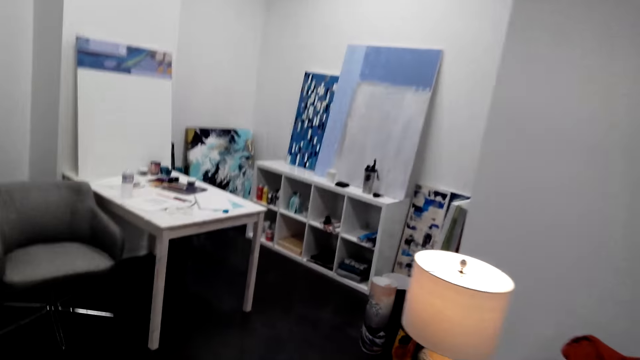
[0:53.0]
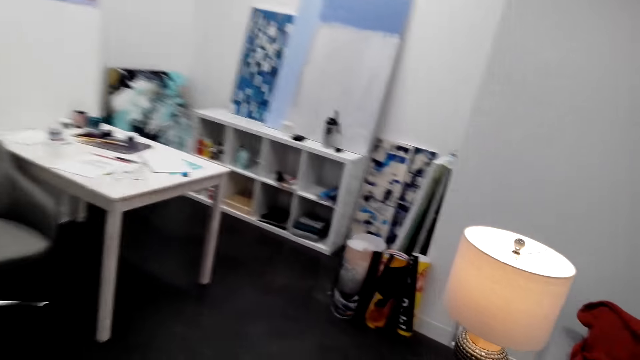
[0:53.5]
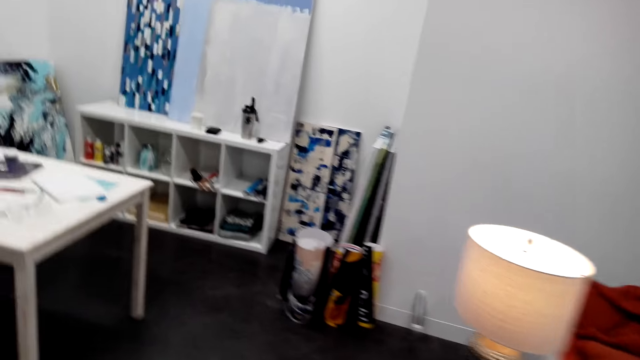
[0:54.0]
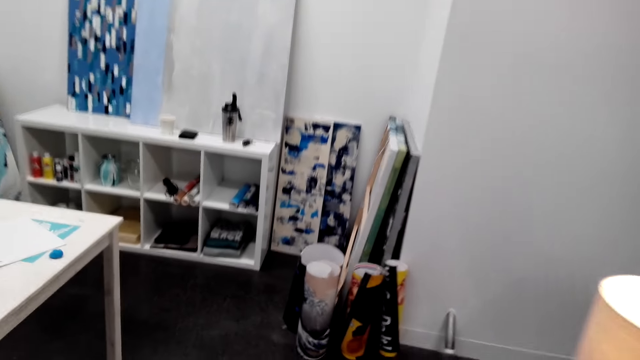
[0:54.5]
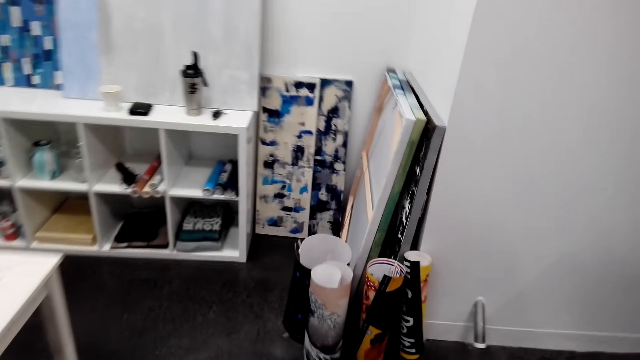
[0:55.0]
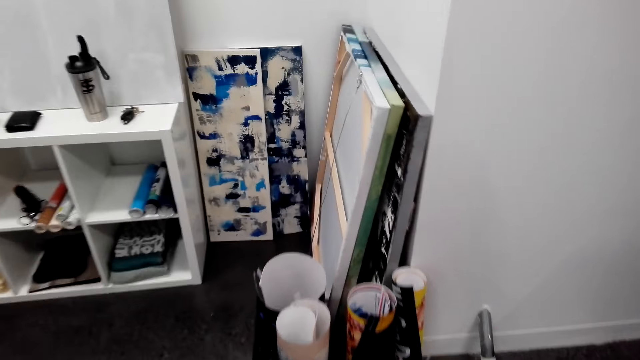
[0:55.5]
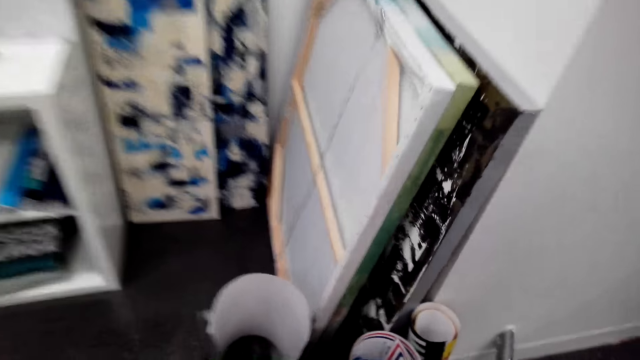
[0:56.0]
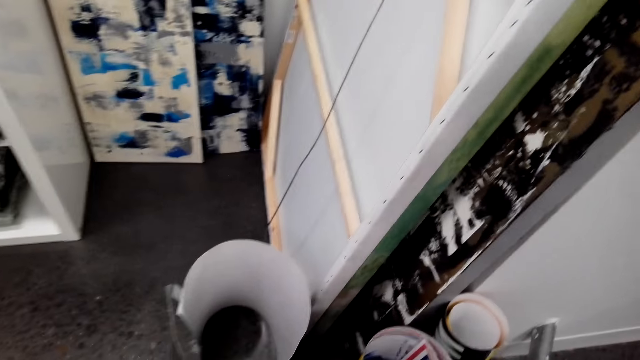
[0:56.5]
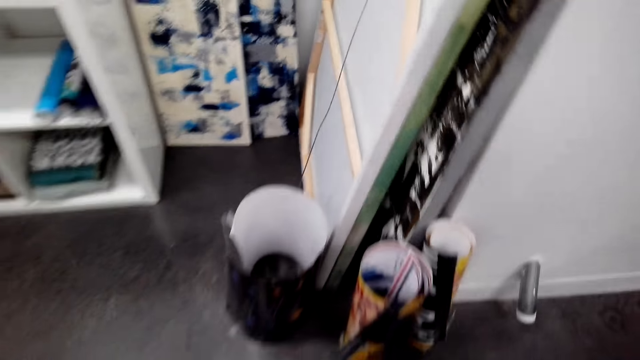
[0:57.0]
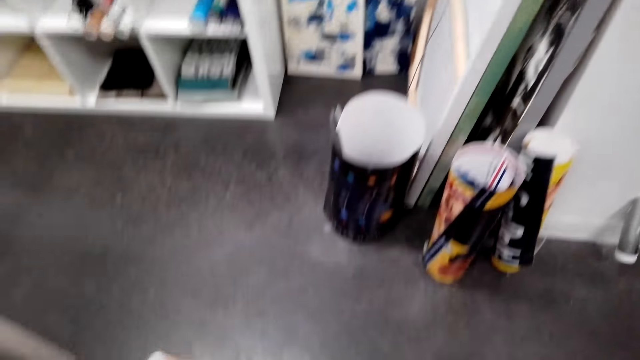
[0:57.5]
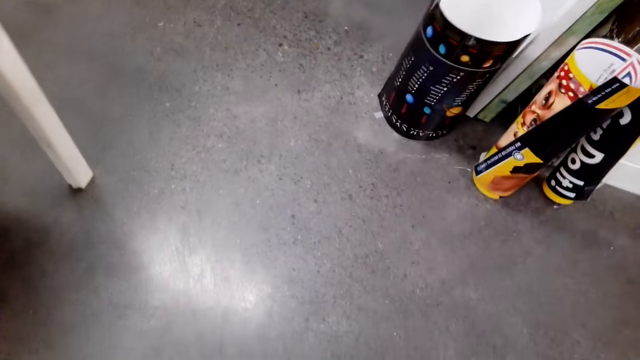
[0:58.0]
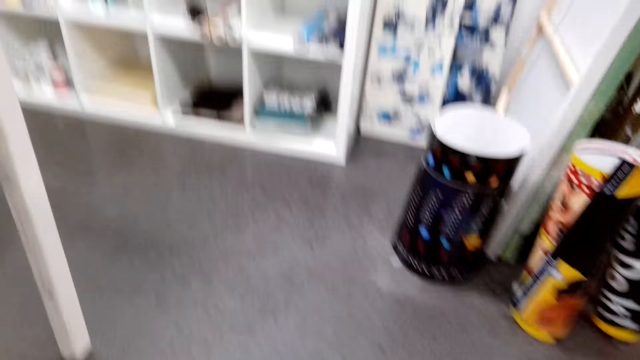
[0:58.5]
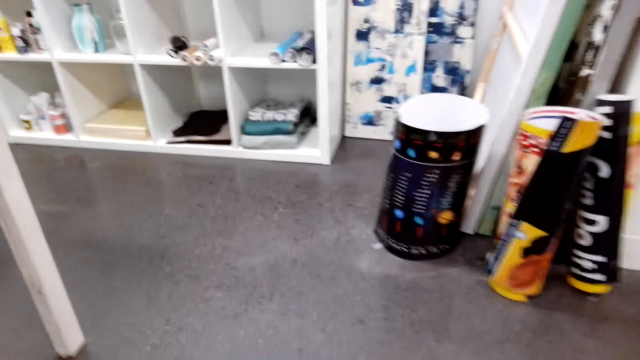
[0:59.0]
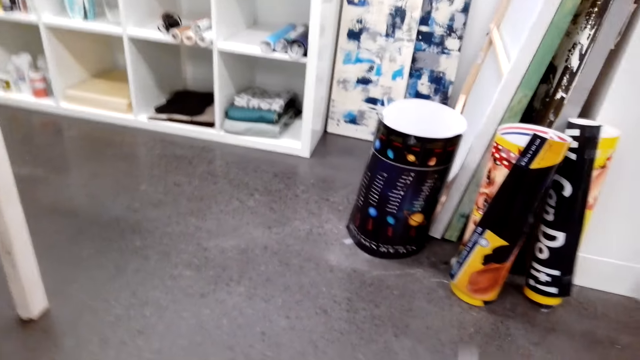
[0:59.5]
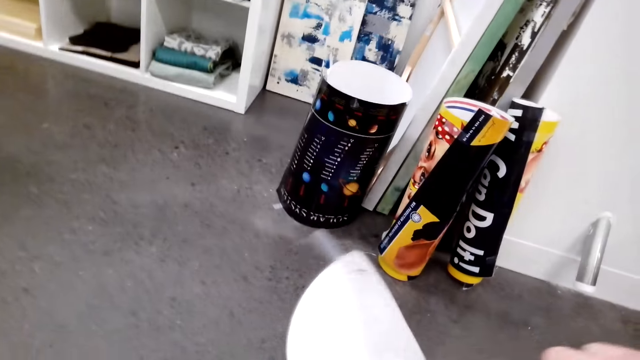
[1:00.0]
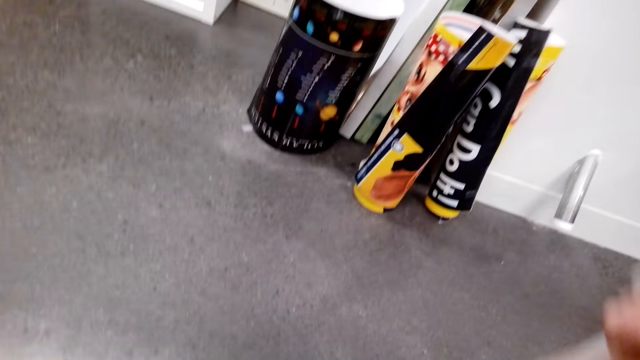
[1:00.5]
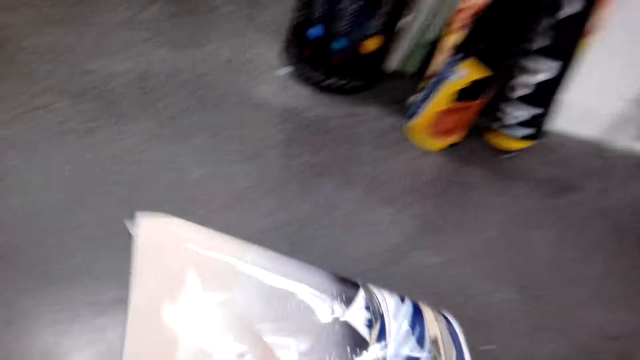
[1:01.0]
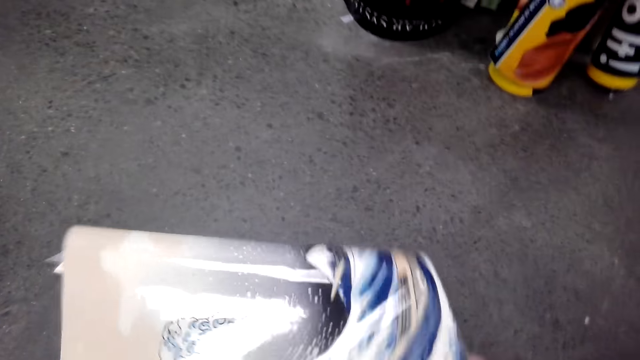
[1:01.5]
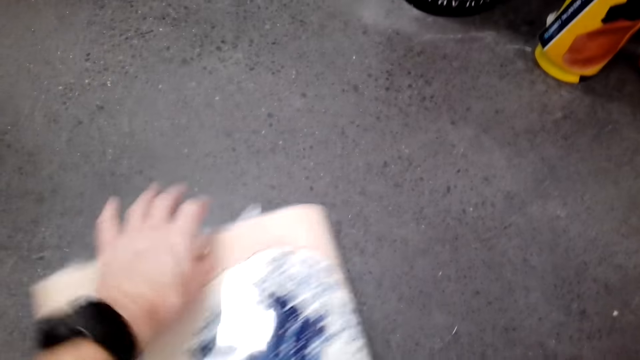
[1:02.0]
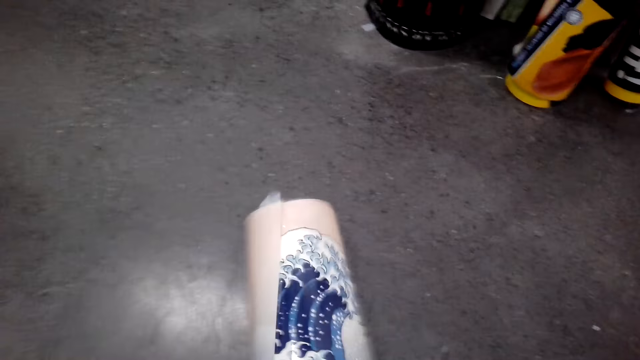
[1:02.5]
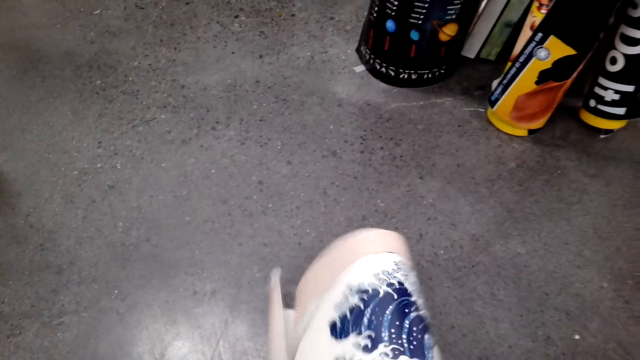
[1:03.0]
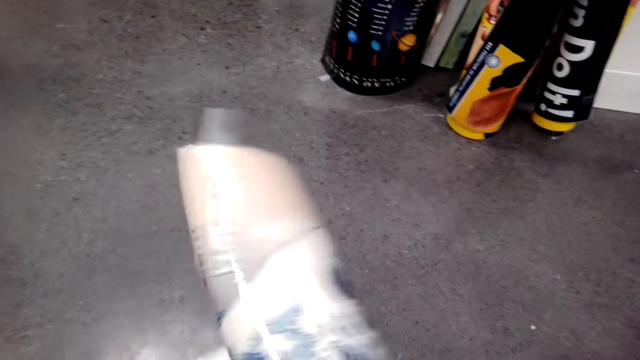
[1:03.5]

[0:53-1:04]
The camera wearer looks around and walks around. They hold the wallpaper. They stretch the wallpaper.

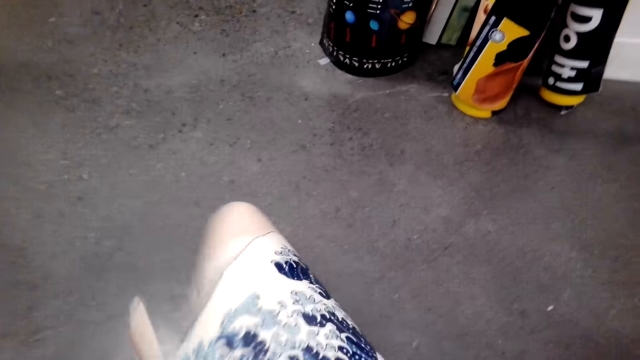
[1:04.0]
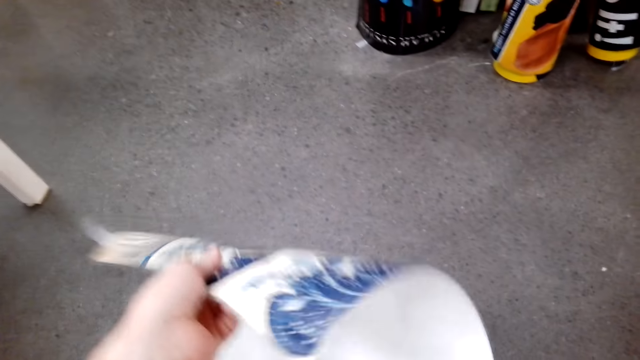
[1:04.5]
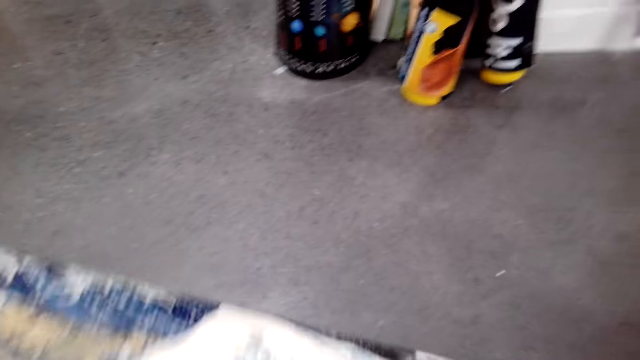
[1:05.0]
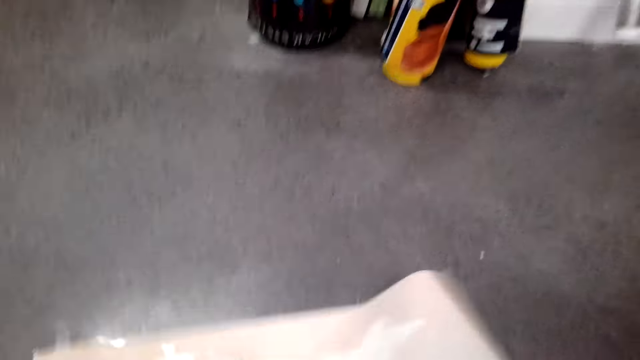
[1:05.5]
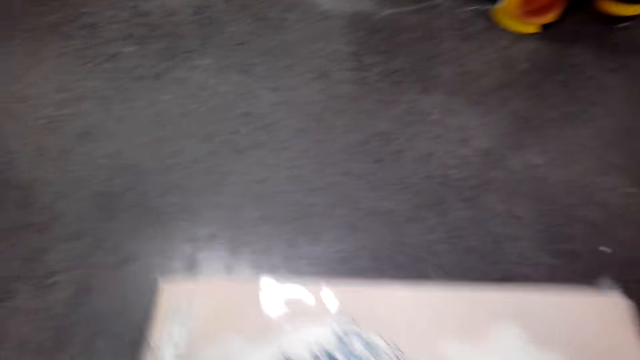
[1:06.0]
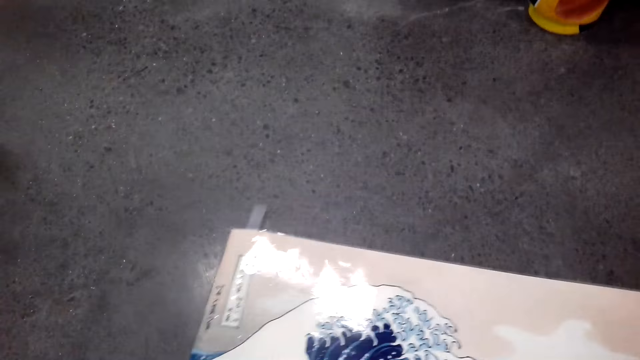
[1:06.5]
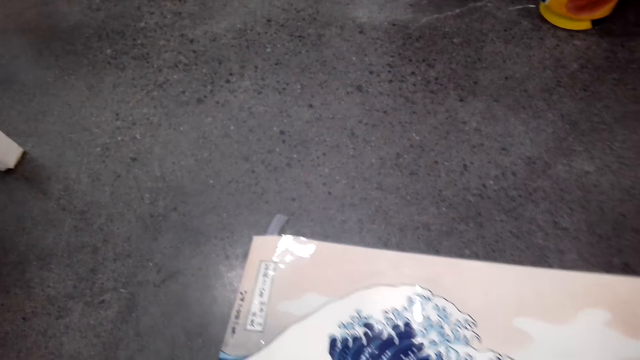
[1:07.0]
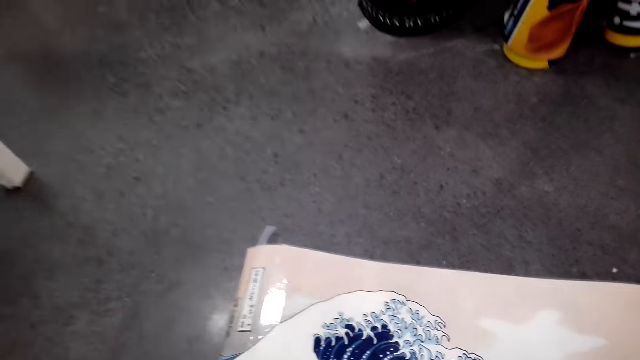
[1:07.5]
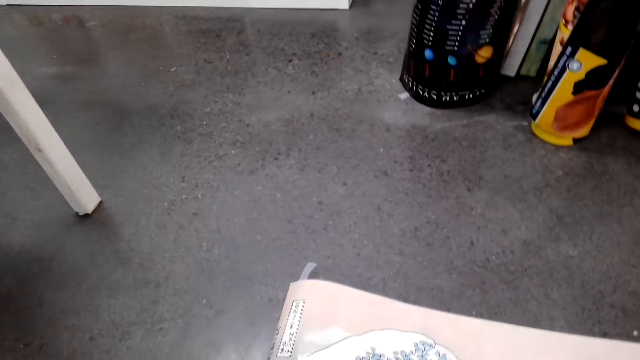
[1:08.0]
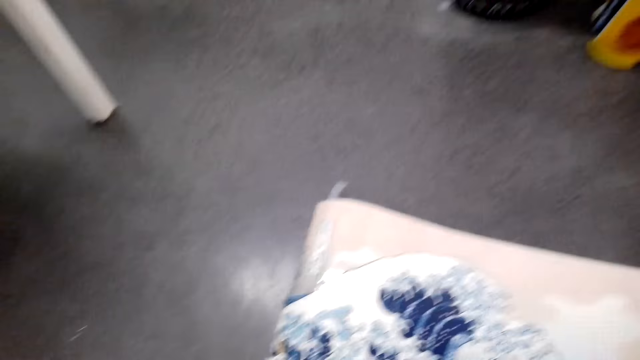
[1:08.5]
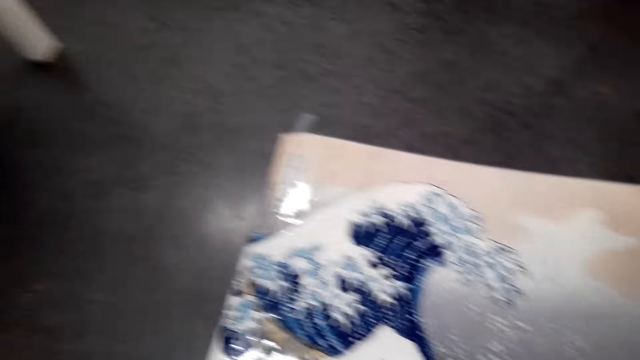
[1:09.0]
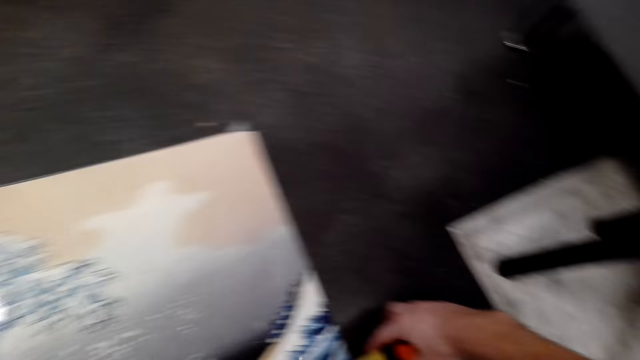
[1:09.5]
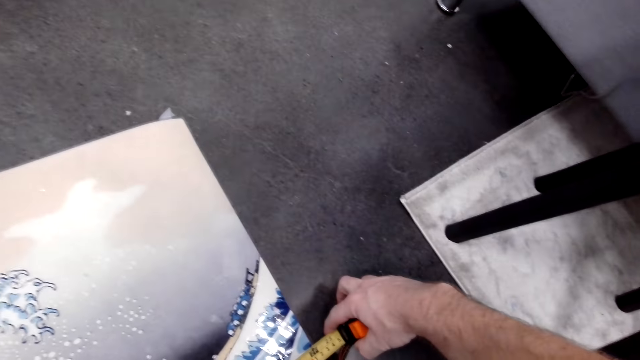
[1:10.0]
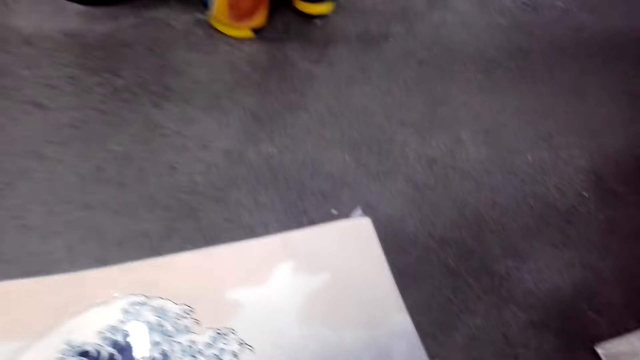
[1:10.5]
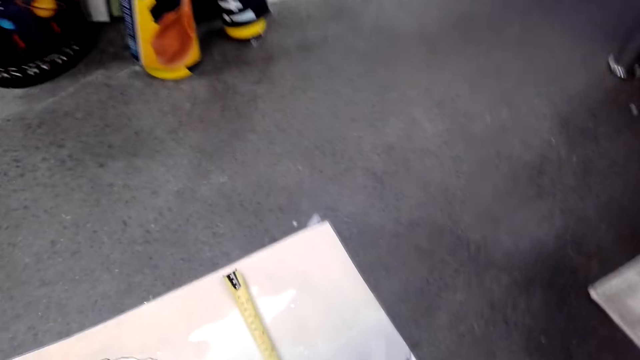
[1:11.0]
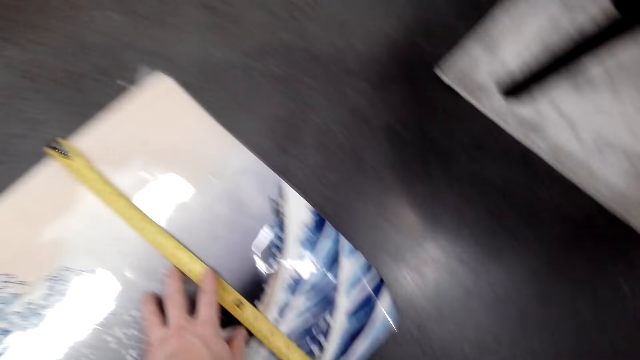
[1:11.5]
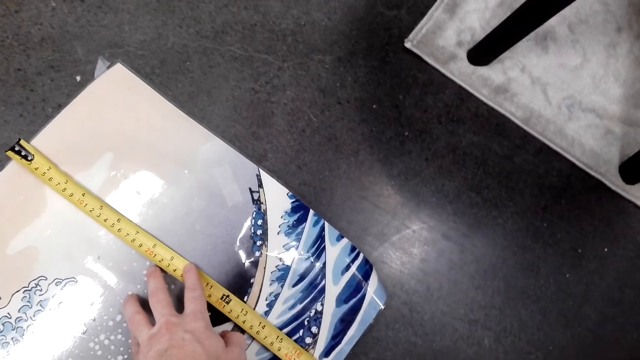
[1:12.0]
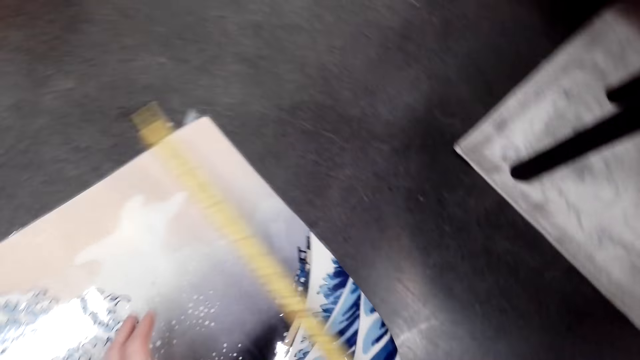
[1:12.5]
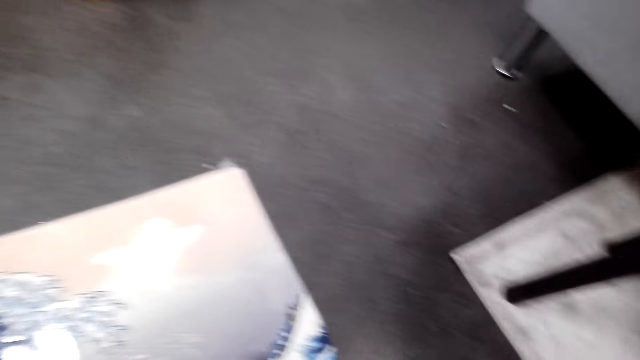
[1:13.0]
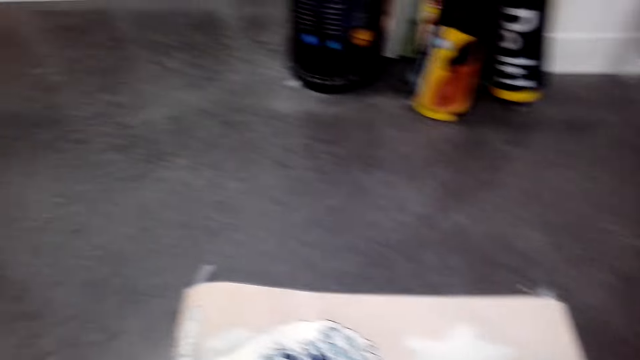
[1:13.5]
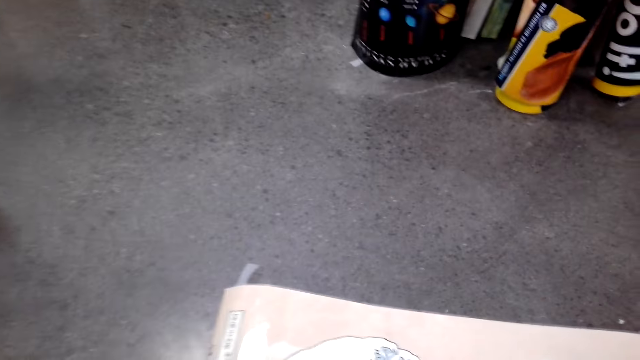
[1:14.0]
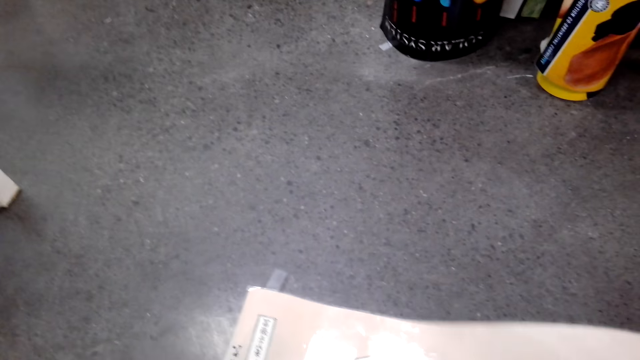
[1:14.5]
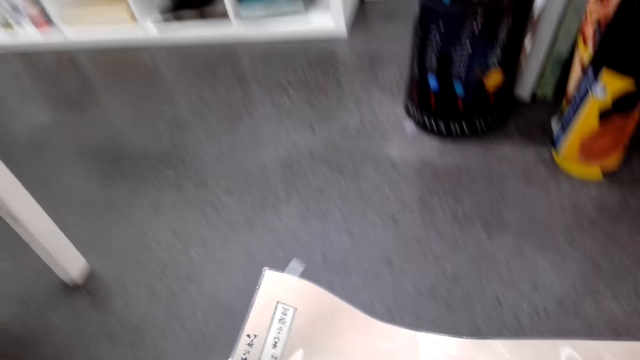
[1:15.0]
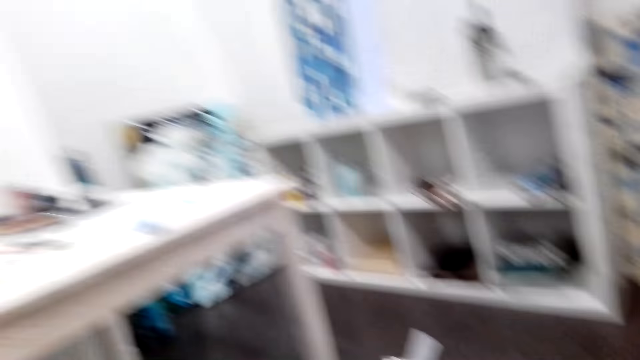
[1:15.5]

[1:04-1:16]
The camera wearer unfolds the wallpaper. They place the wallpaper on the floor. They look around. They measure the wallpaper with a tape measure. They look around. They pick up the wallpaper on the floor.
